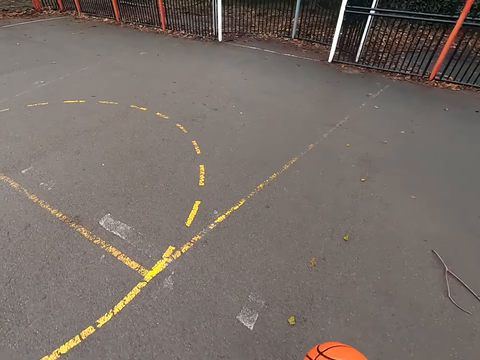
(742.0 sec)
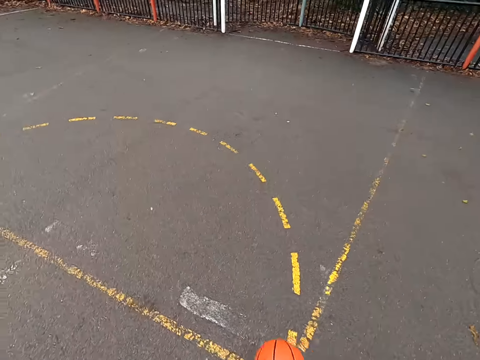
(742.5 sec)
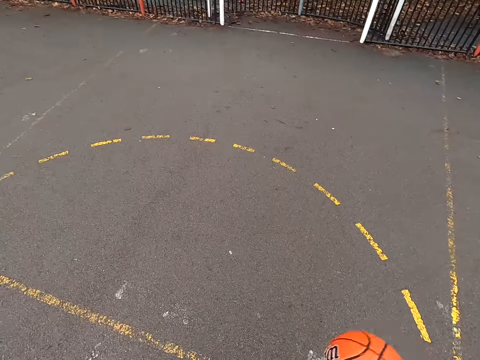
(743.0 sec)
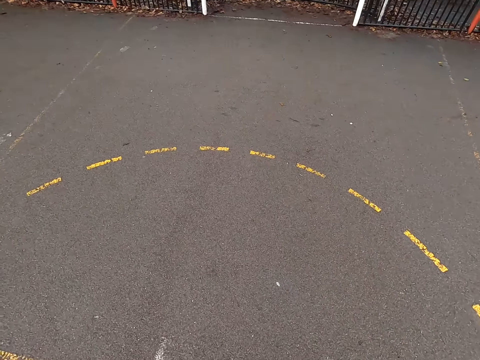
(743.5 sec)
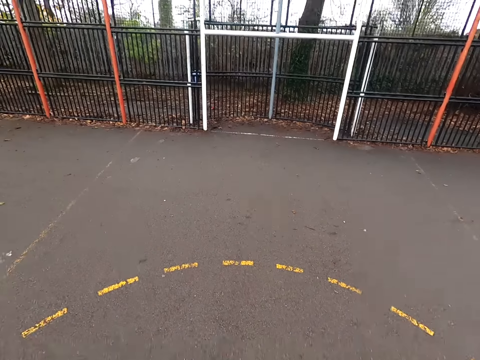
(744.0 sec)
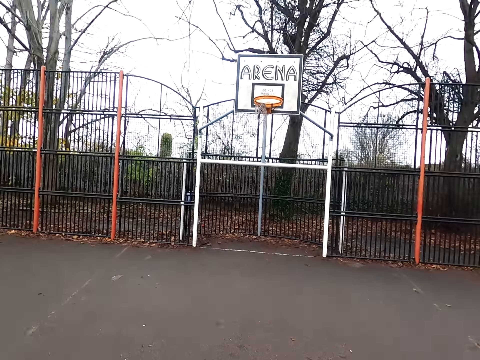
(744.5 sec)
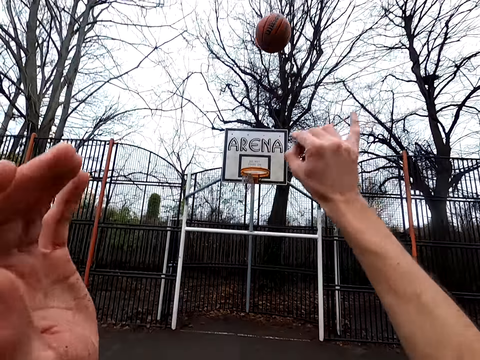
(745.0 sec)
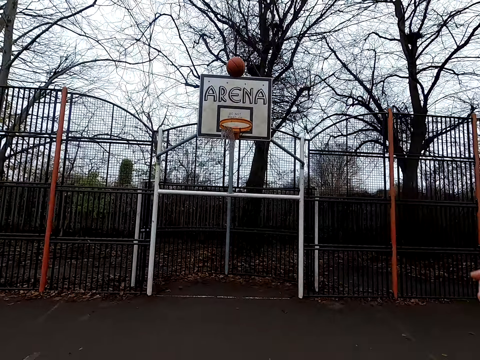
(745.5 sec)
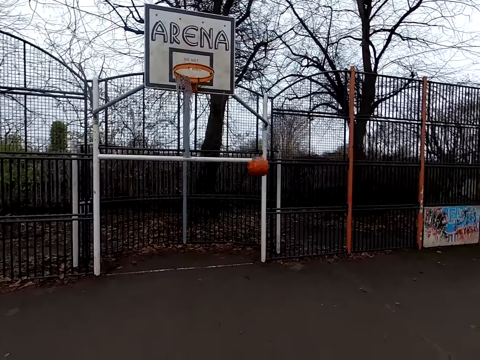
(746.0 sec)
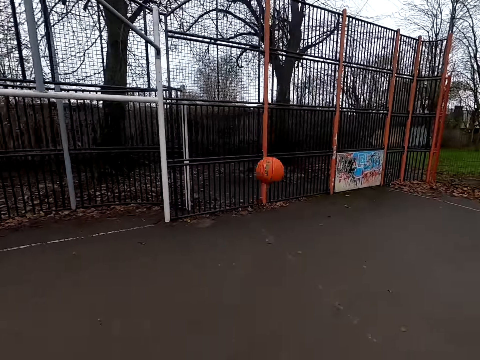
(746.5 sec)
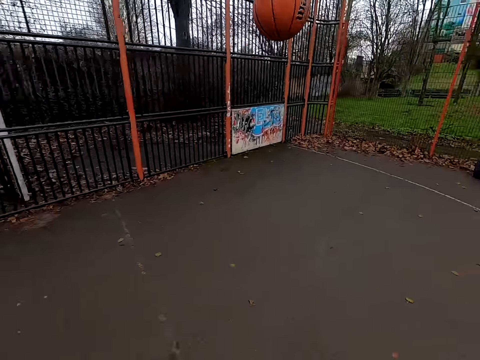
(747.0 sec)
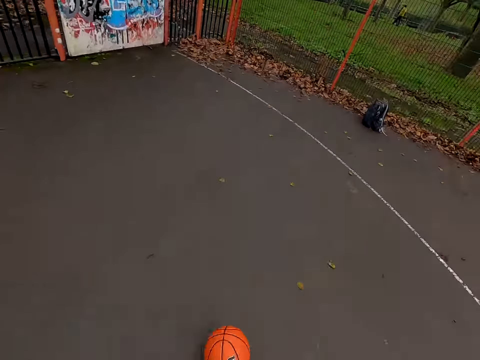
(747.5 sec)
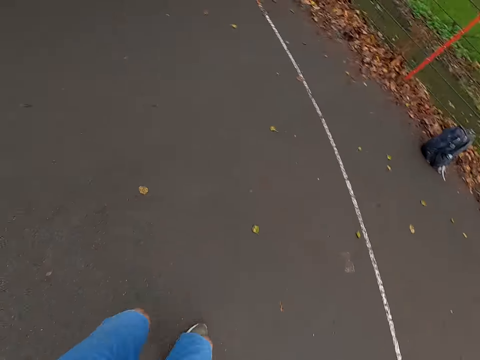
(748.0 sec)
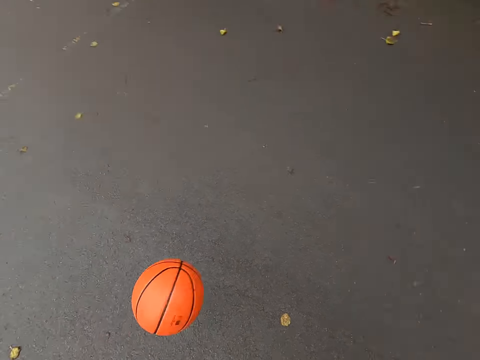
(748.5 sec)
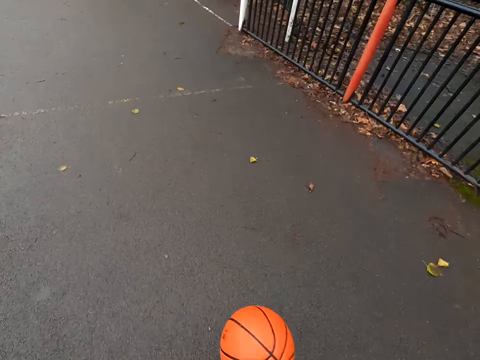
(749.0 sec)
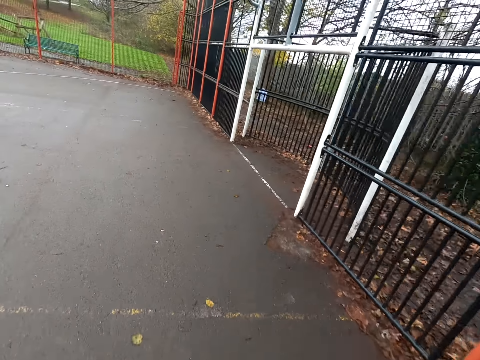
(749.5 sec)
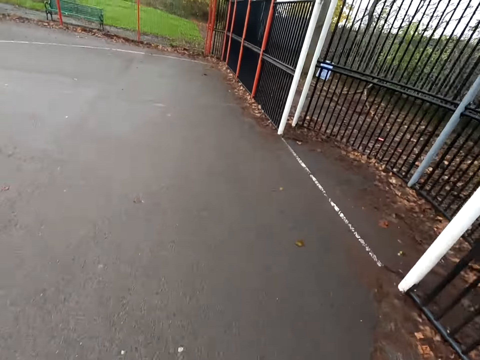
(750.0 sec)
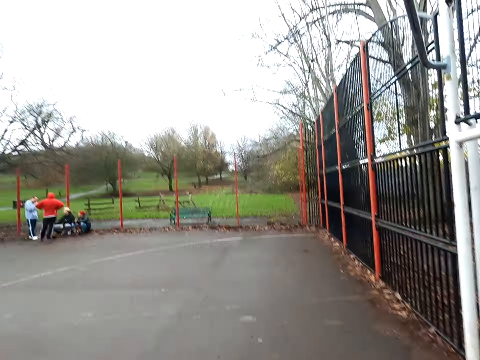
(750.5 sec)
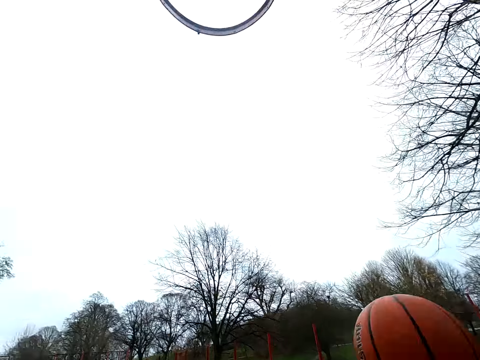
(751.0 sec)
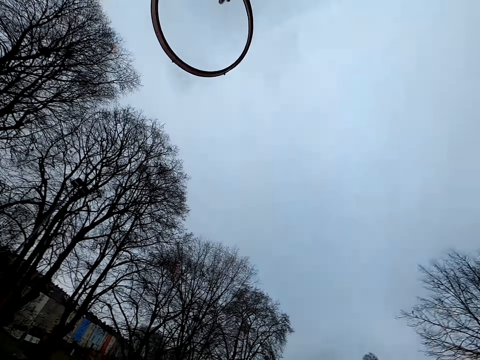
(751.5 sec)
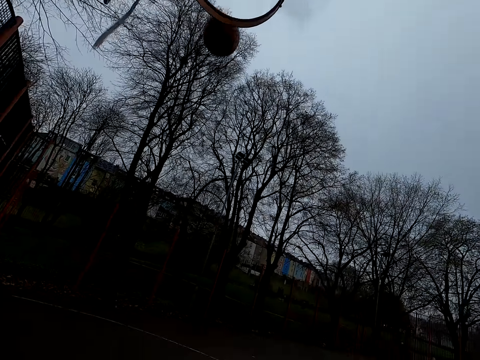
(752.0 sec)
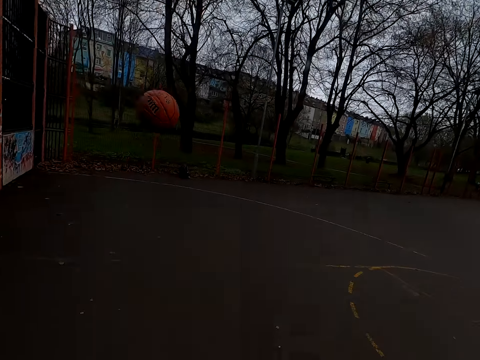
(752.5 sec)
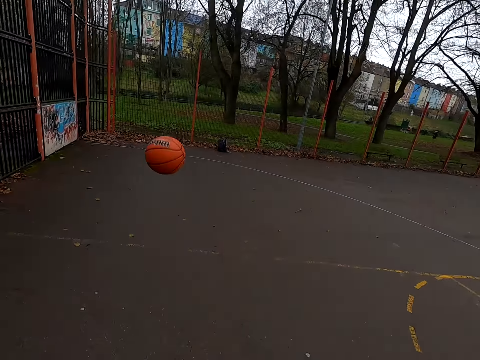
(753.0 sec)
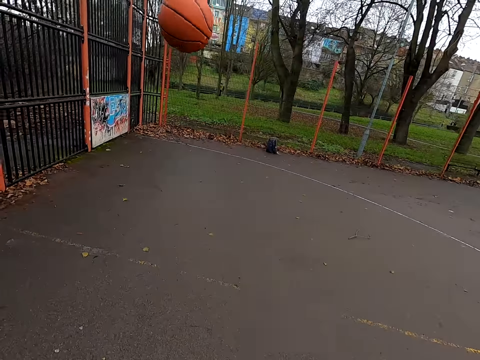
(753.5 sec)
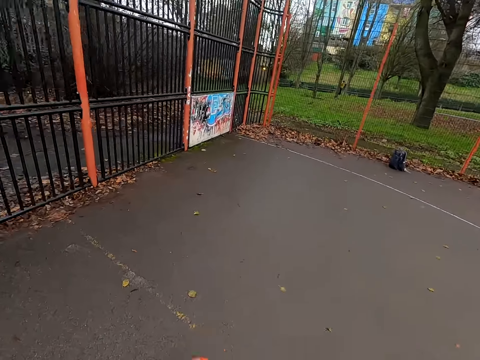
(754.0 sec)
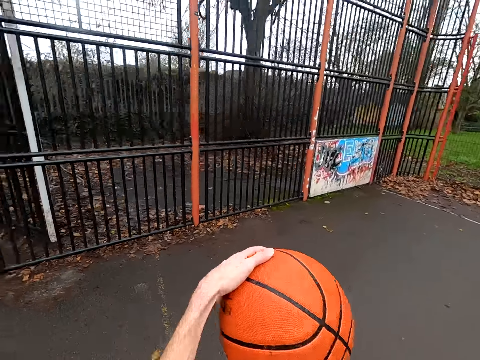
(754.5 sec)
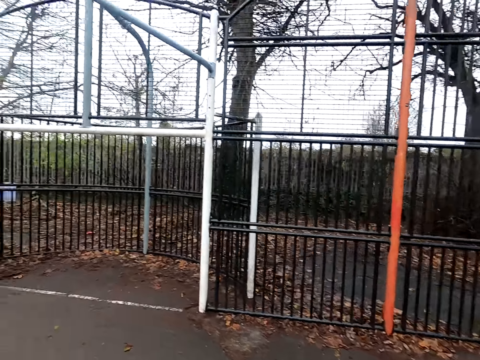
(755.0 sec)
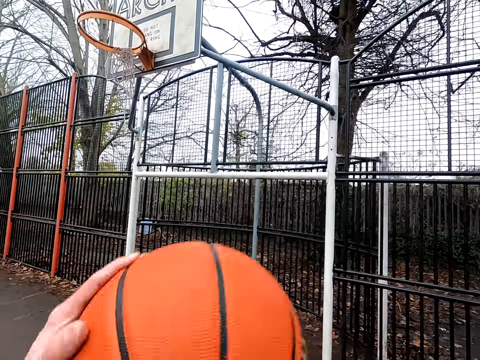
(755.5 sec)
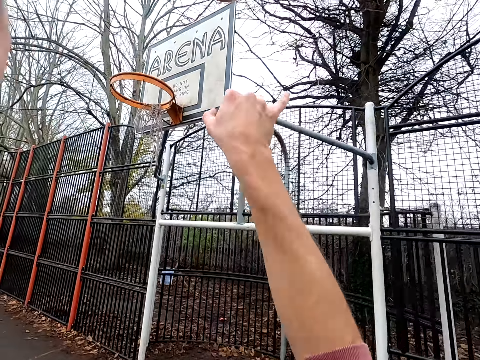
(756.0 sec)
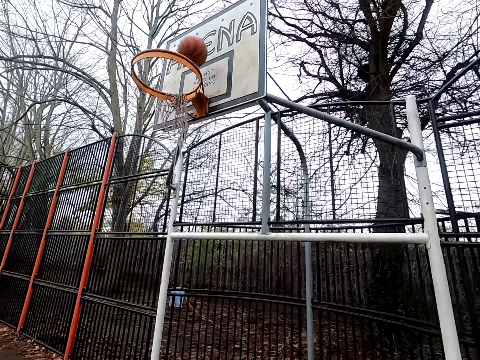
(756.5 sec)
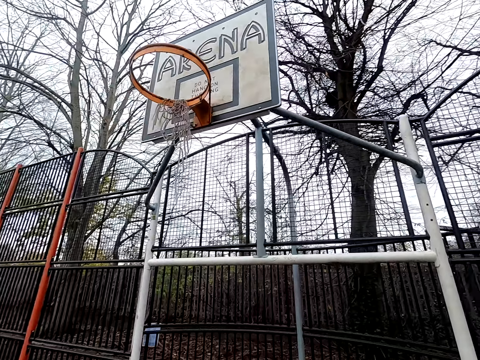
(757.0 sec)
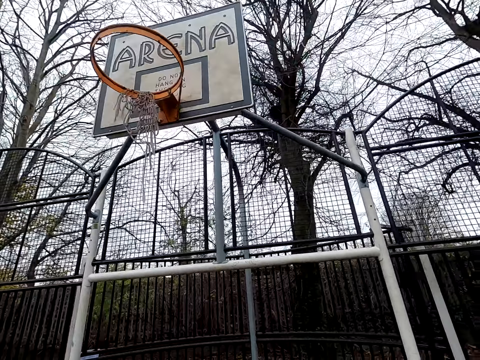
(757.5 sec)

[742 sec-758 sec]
The camera wearer dribbles the ball and walks around. They shoot the ball. They take the ball. They walk around, dribble the ball, and walk around. They shoot the ball. They walk around. They walk around again. They dribble the ball. They shoot the ball.

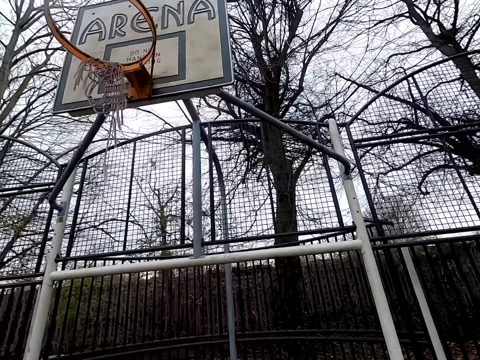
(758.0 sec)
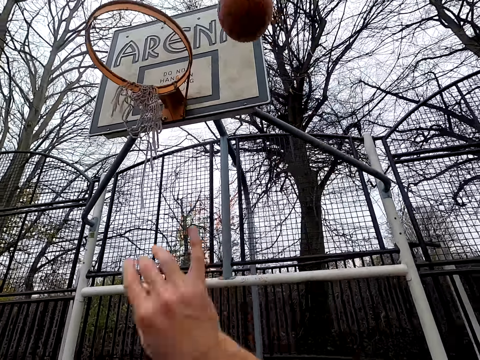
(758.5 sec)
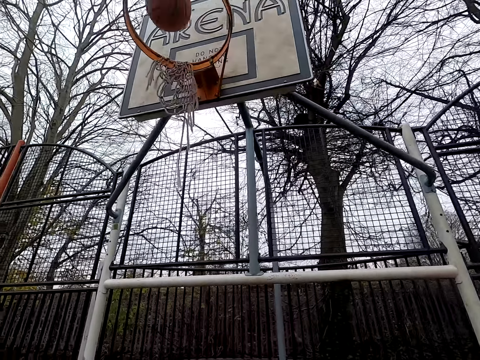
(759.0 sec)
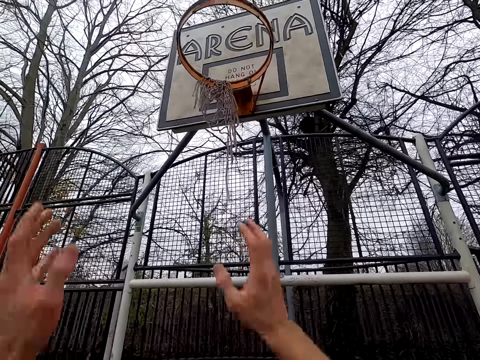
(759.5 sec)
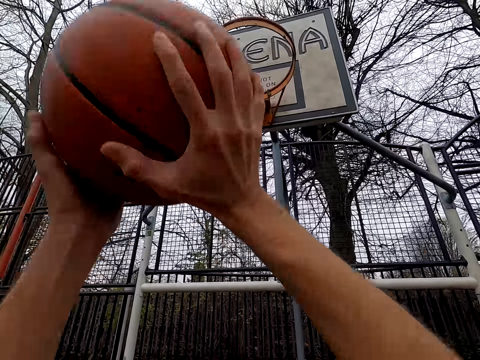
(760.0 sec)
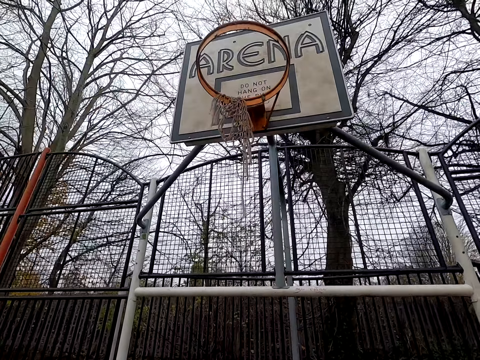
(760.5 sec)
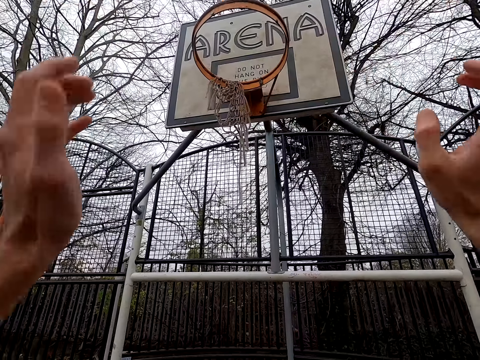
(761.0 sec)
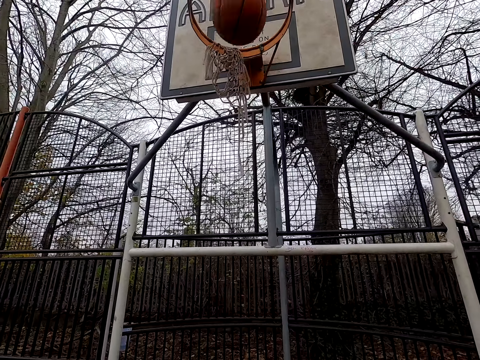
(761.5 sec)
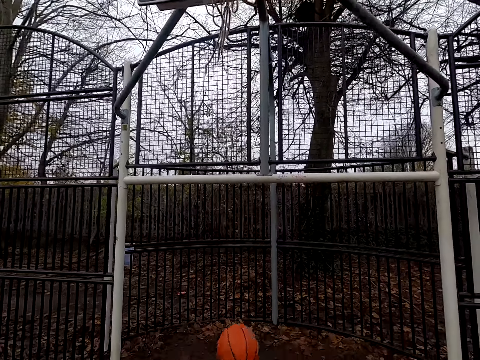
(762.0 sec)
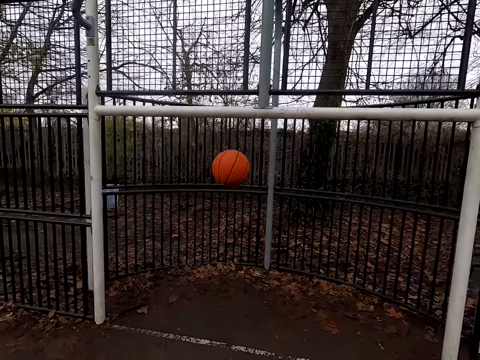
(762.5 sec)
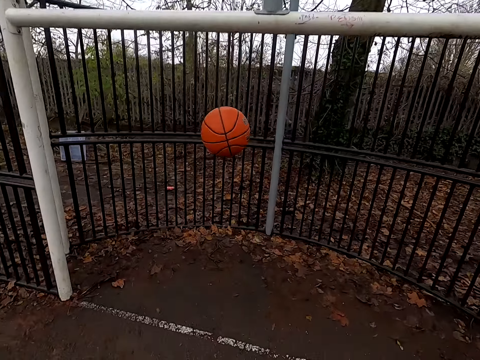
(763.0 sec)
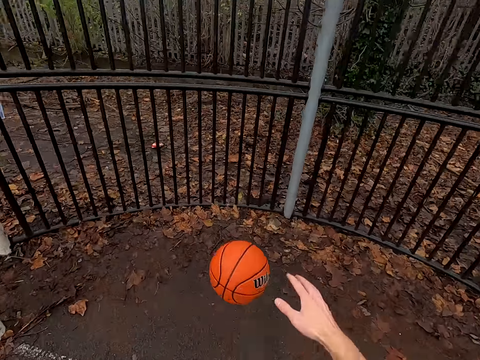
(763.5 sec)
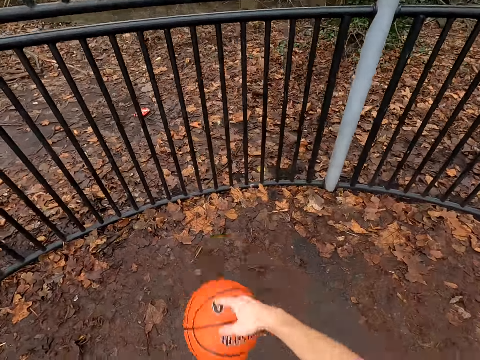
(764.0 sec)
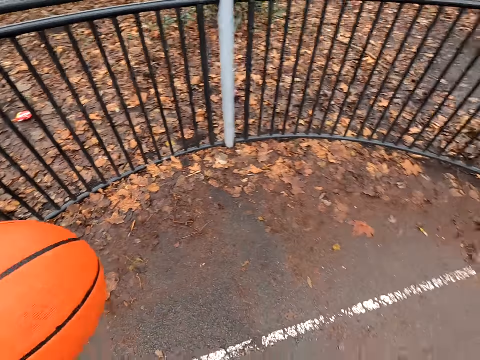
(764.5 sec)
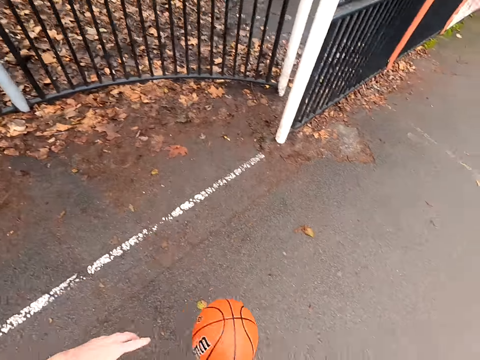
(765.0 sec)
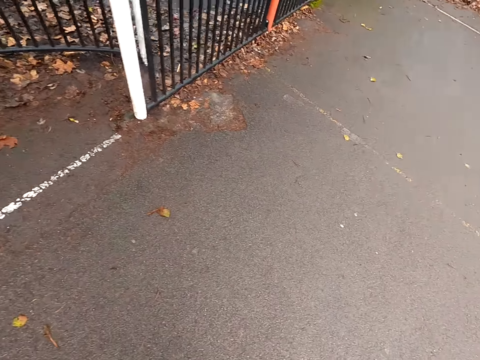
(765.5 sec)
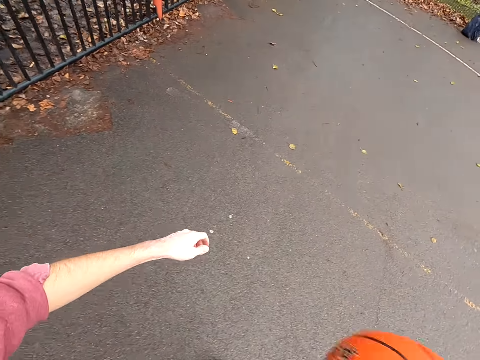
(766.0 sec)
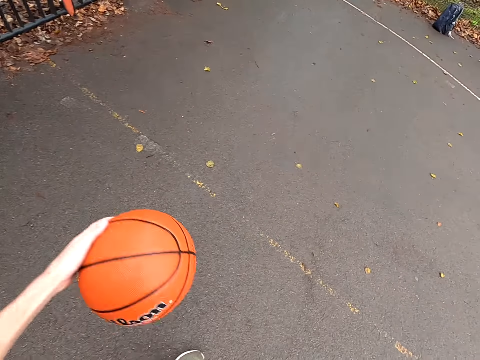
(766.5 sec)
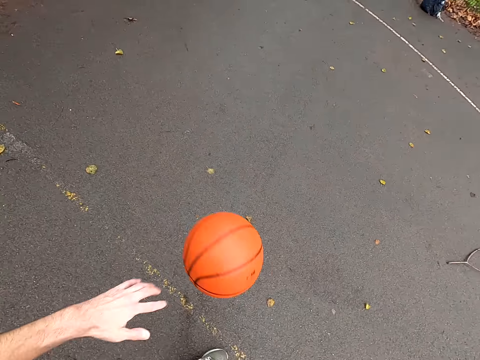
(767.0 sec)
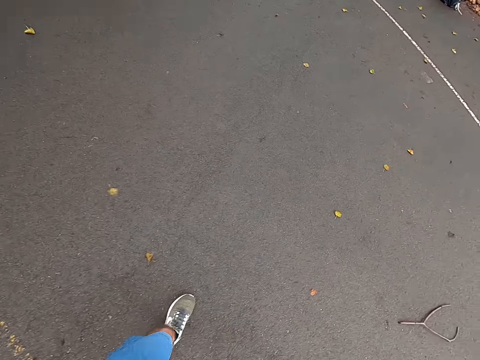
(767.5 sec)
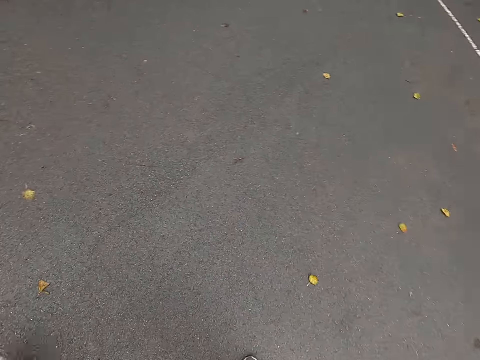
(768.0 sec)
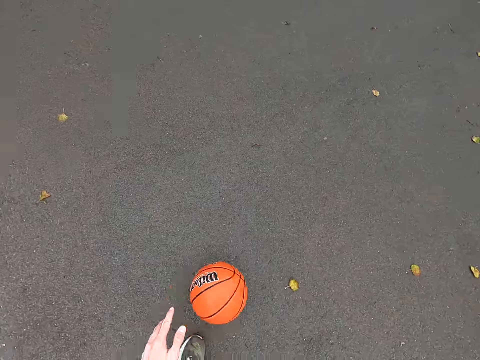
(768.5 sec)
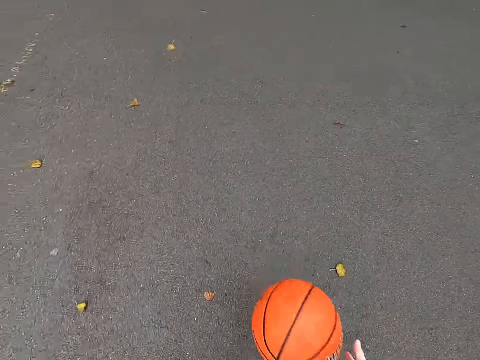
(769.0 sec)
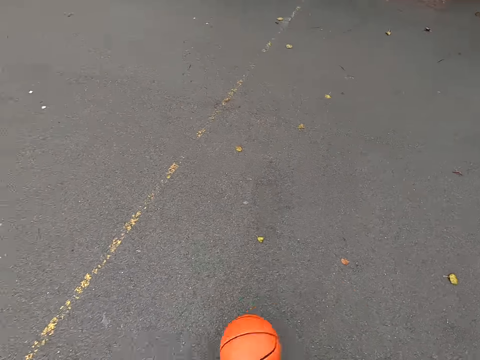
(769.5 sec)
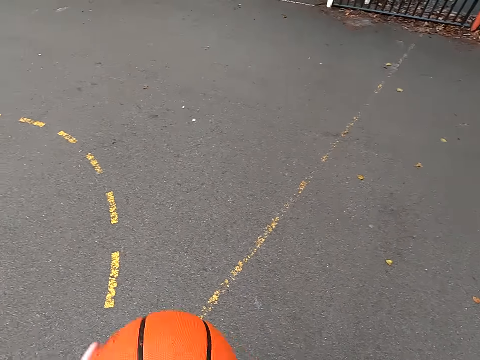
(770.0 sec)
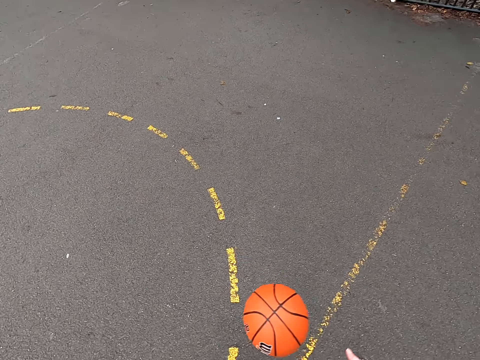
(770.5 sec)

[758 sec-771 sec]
The camera wearer takes the ball and shoots the ball. They walk around. They take the ball and dribble the ball. They walk around and dribble.
